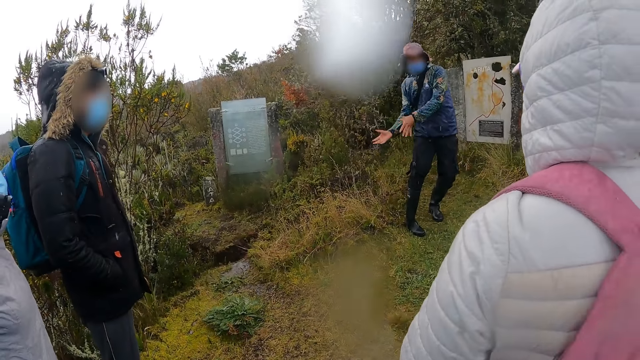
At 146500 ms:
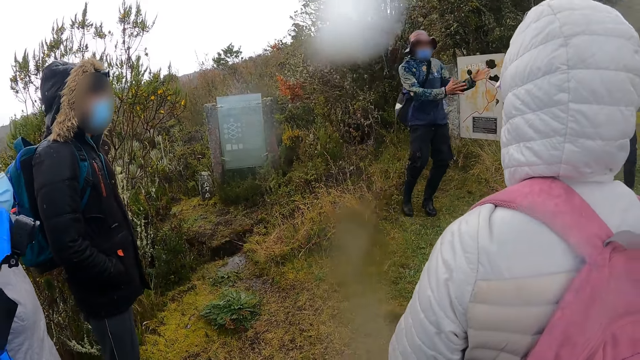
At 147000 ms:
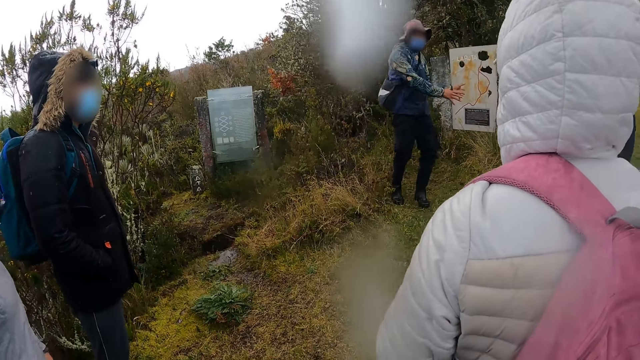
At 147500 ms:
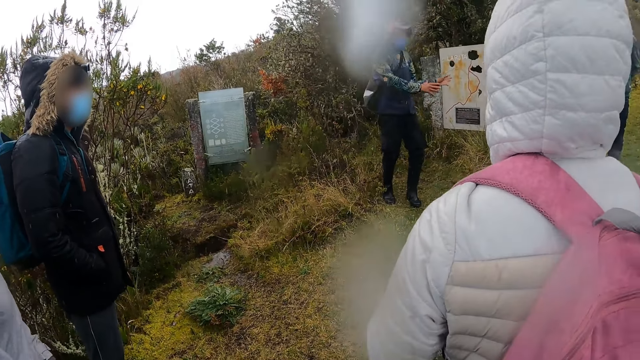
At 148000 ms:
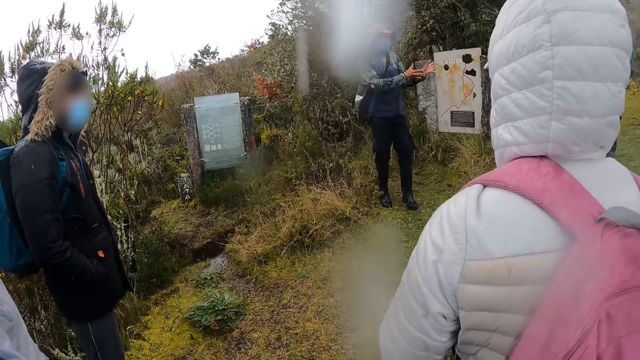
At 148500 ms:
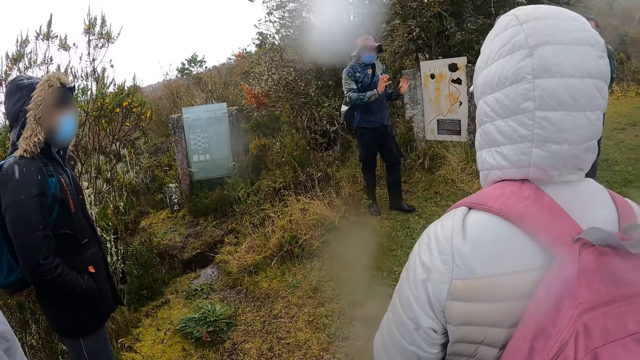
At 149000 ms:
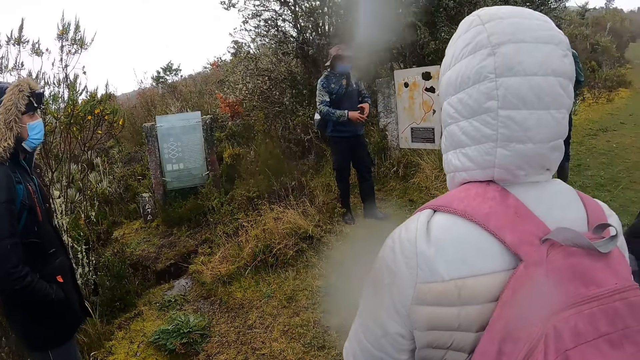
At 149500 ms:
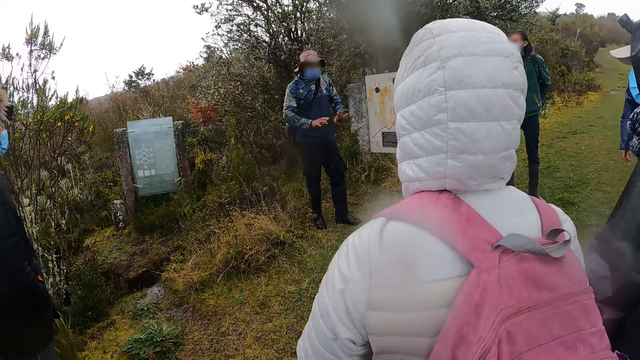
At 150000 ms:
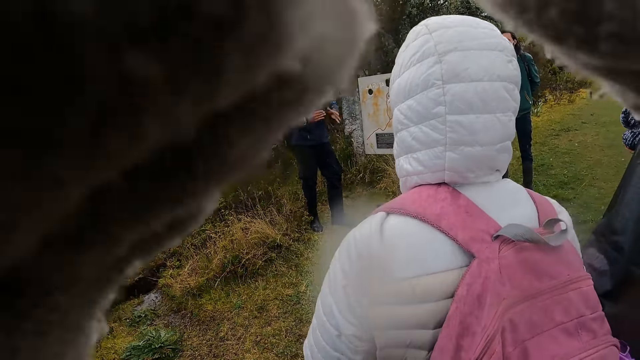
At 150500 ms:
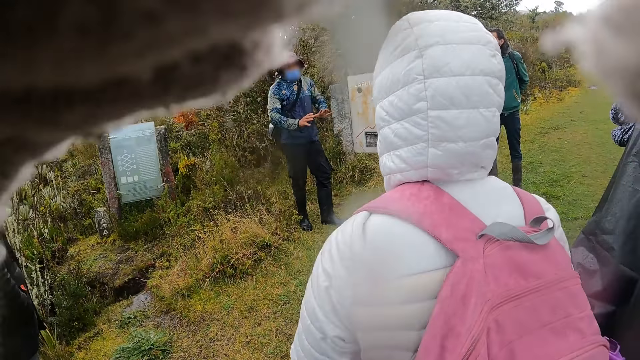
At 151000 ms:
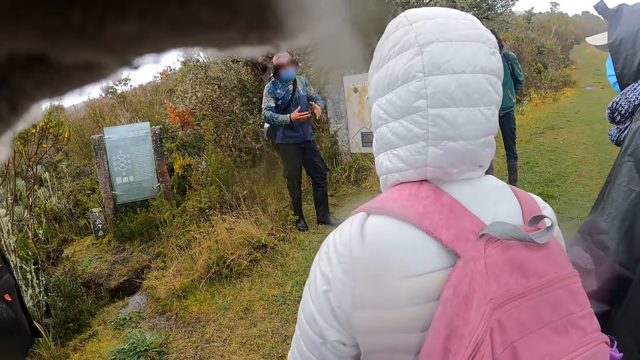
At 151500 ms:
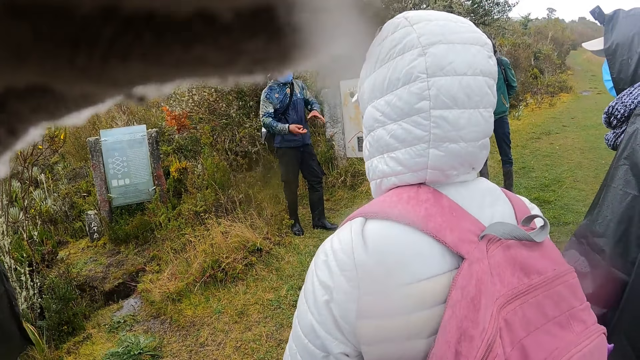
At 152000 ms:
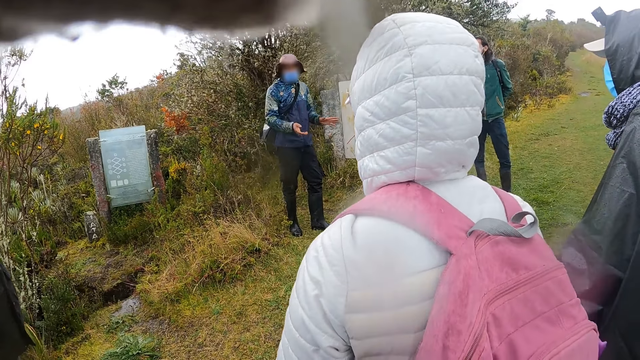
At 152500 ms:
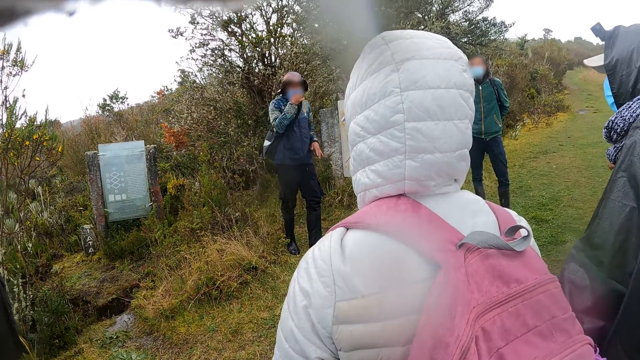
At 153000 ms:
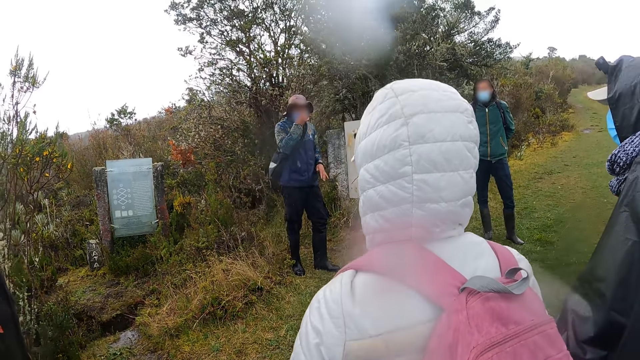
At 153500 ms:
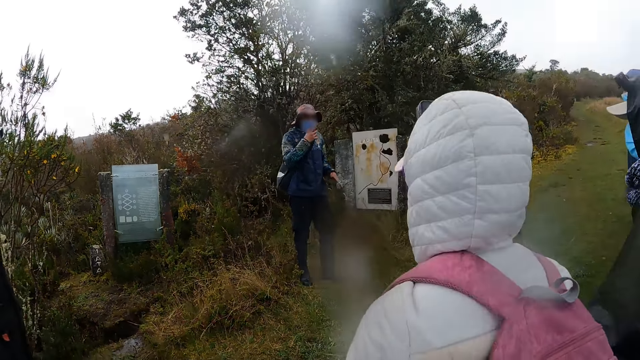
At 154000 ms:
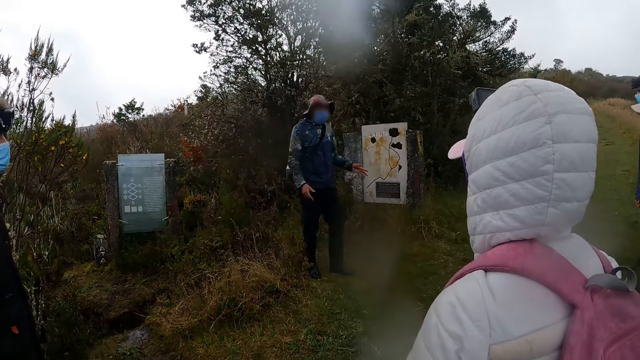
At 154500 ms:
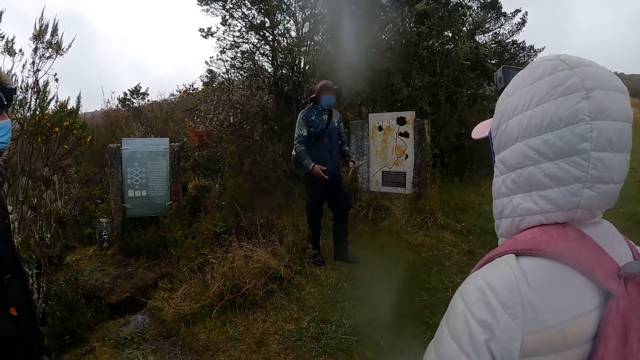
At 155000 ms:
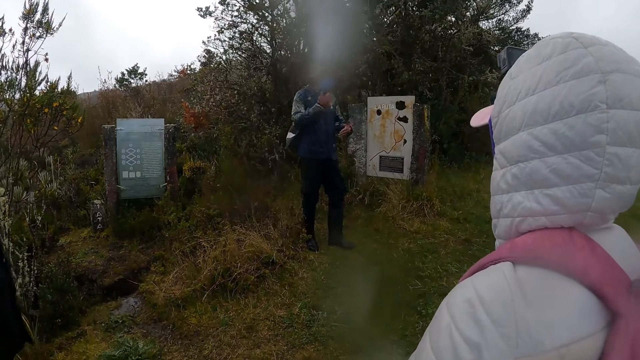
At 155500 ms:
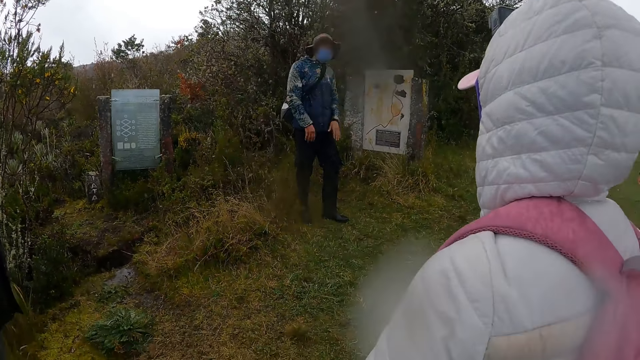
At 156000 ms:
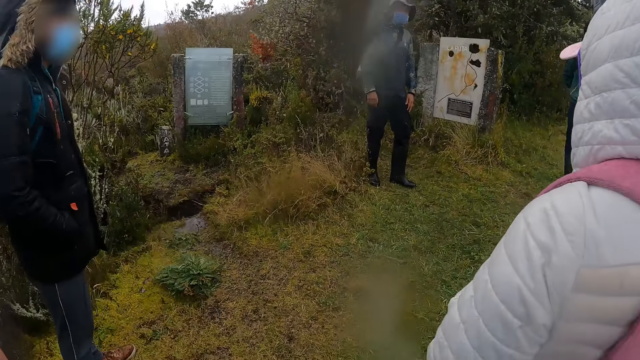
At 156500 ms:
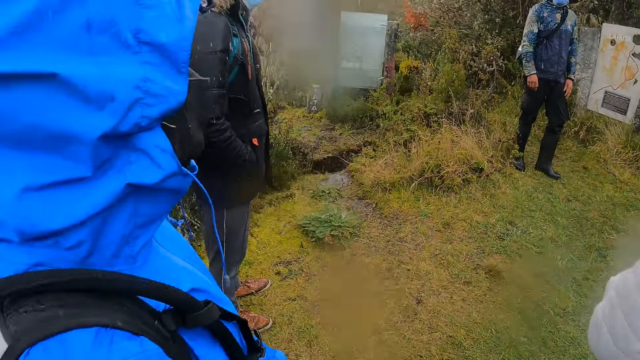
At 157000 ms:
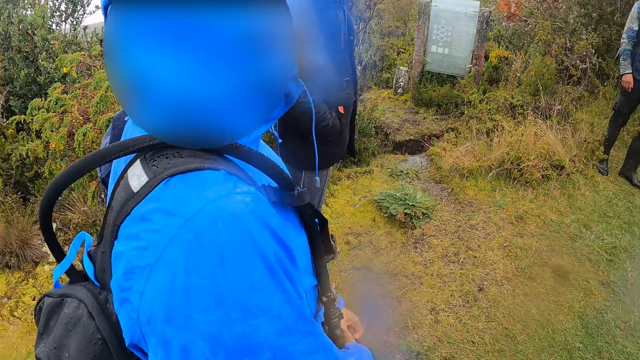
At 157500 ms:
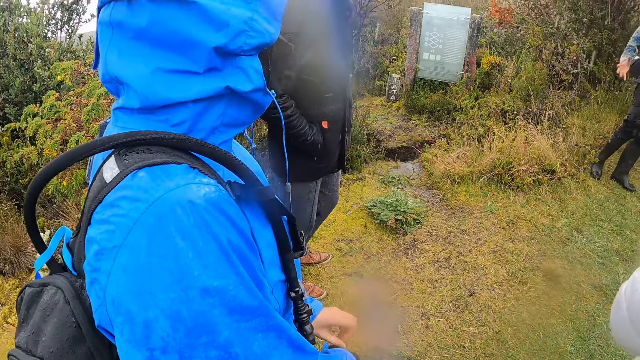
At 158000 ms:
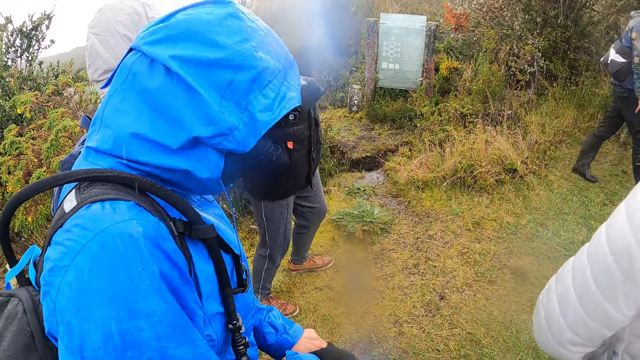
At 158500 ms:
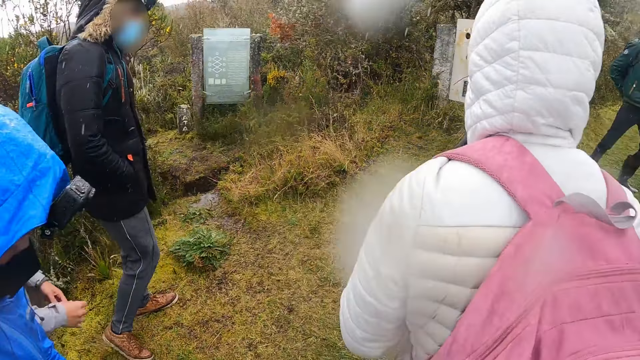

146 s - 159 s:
The camera wearer touches her face with both her hands. She adjusts the camera. A man adjusts a facemask on his face with his right hand. The camera wearer pulls the mask. The man gestures his hands and interacts with the group of people. The camera wearer looks around the field.

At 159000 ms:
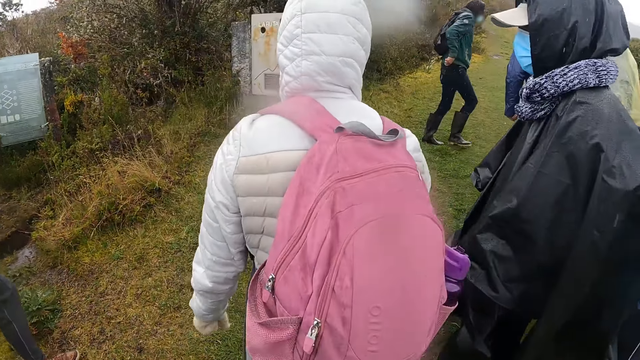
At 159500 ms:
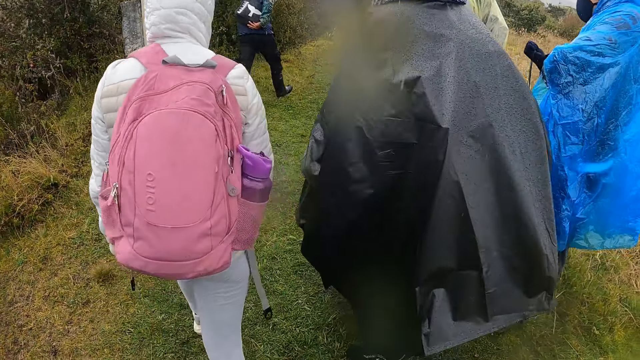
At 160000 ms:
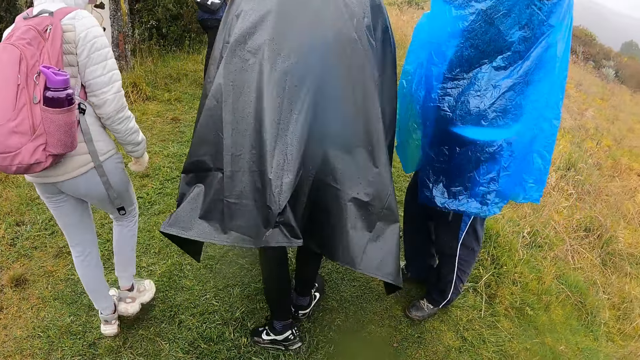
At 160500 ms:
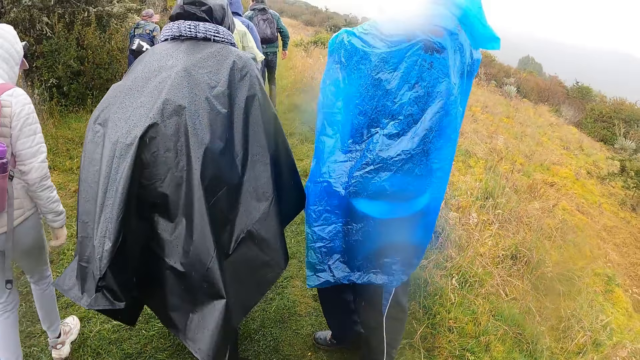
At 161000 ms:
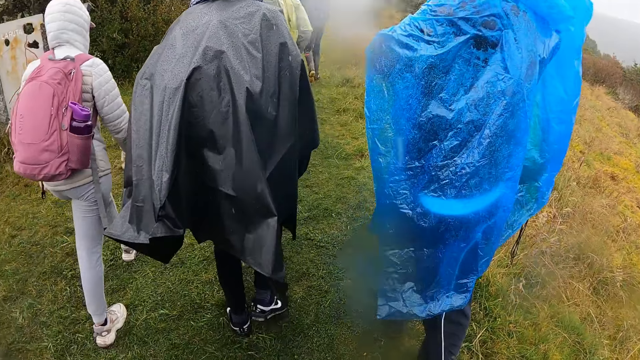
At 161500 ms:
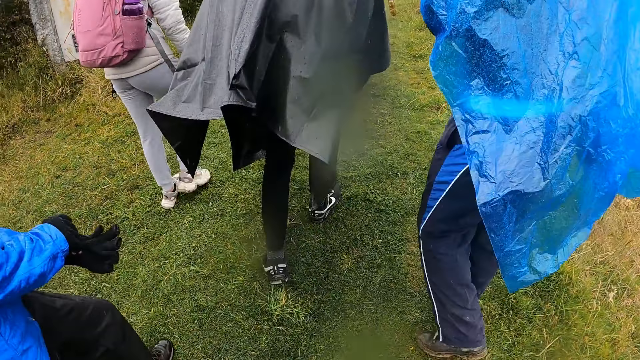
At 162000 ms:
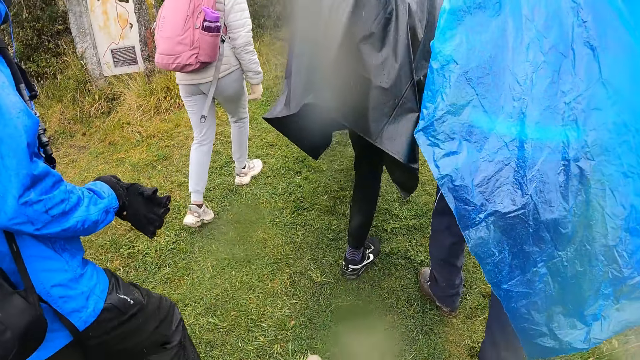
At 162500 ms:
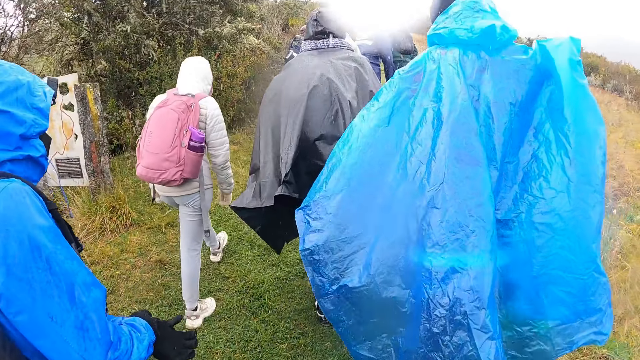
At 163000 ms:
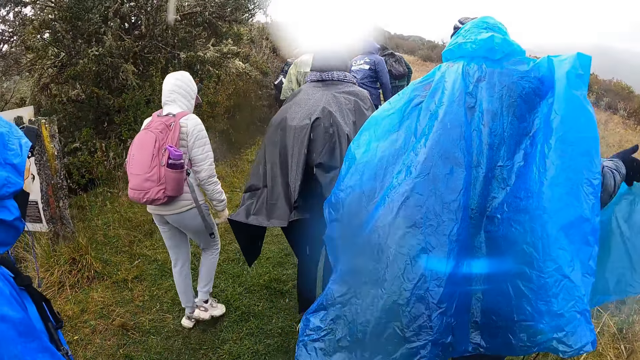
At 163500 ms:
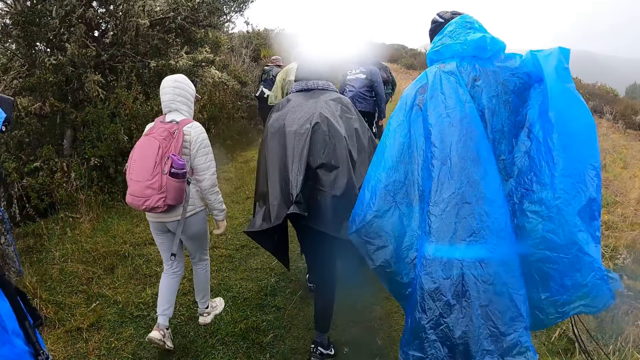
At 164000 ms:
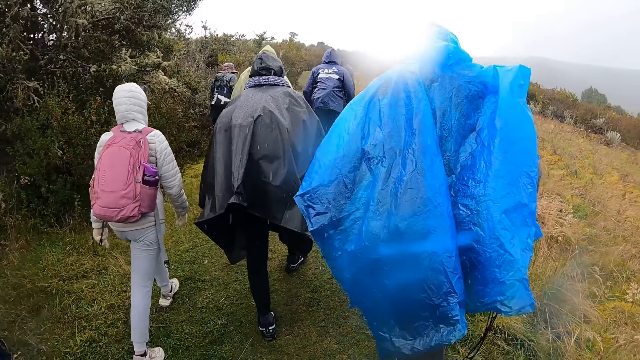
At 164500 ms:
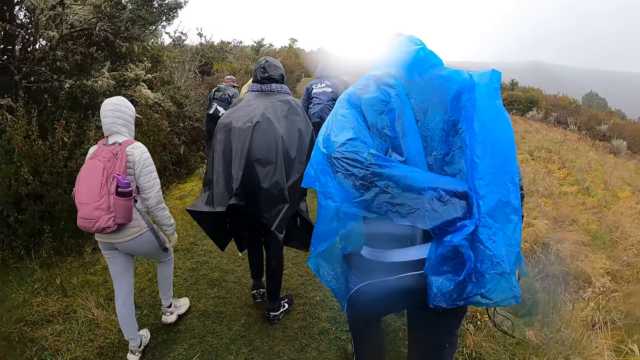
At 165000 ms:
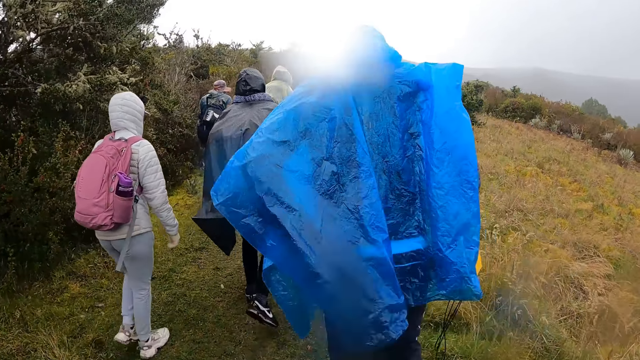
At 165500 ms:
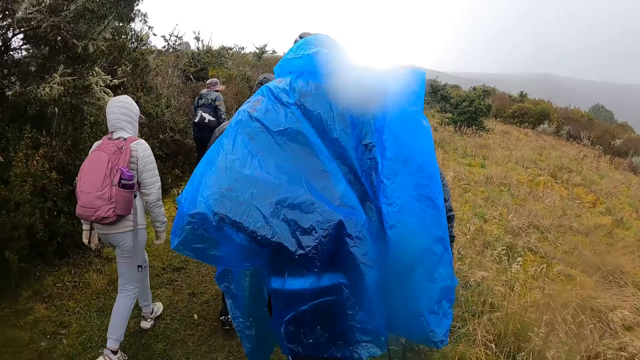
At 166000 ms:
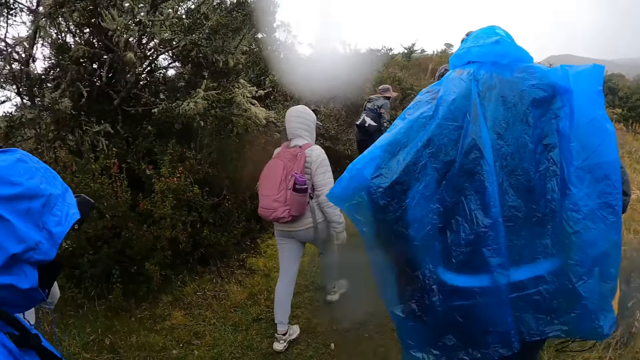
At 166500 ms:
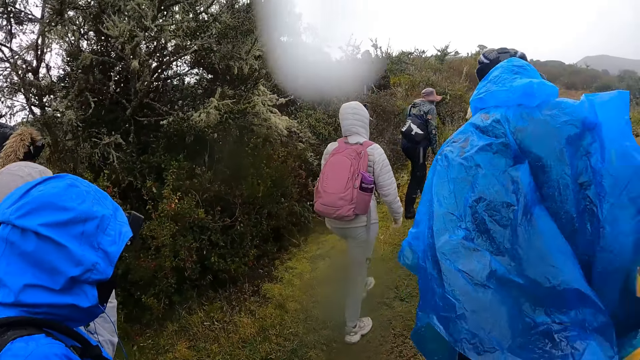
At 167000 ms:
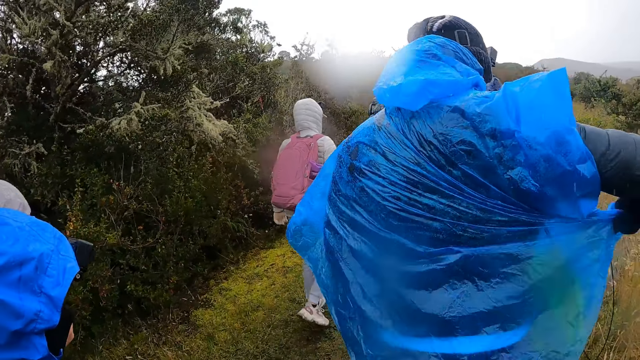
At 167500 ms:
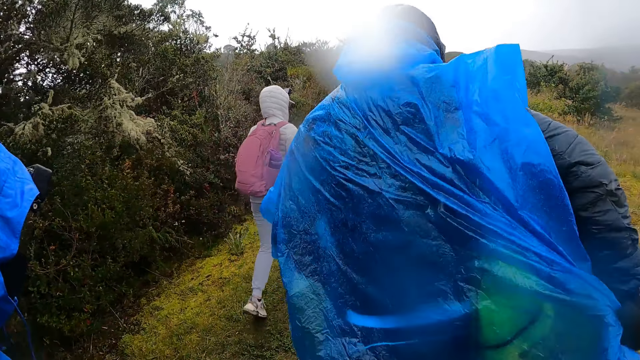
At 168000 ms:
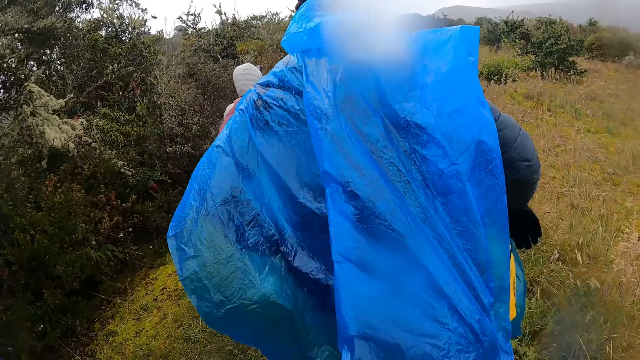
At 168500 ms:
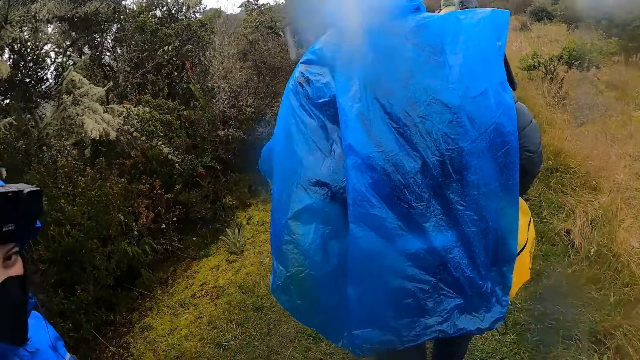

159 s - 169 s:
A man walks around the field. The camera wearer walks through the field. A woman wears a glove in her left hand with her right hand and walks through the field. The camera wearer walks around the field.
